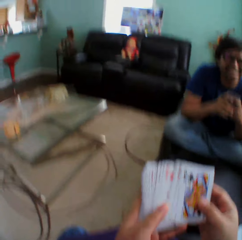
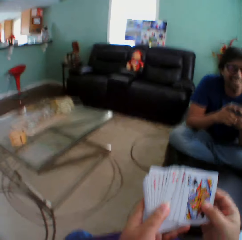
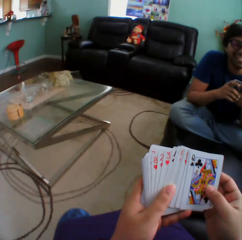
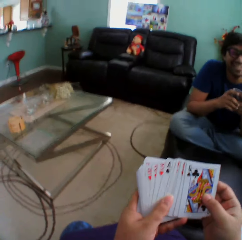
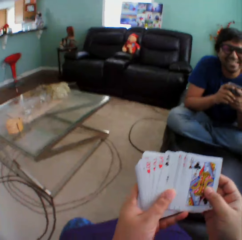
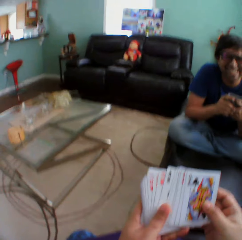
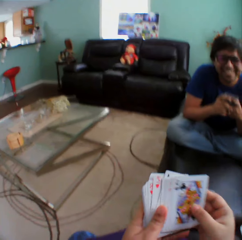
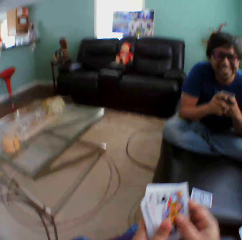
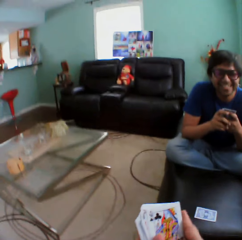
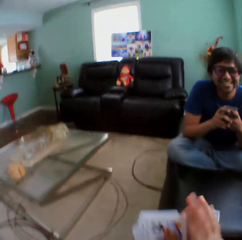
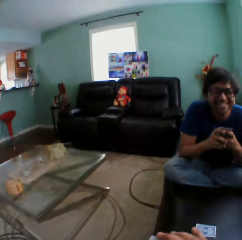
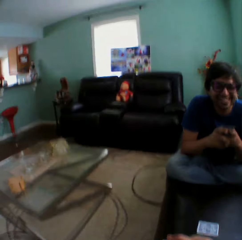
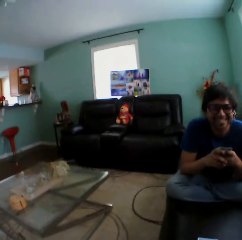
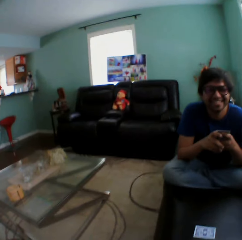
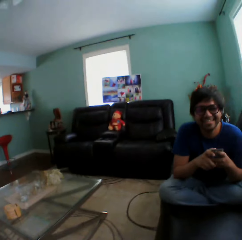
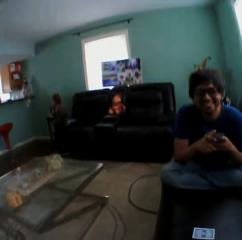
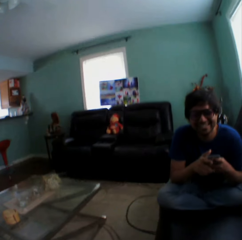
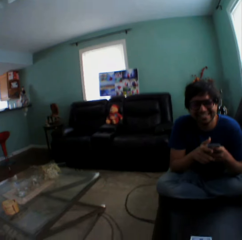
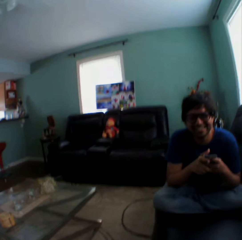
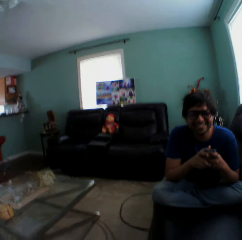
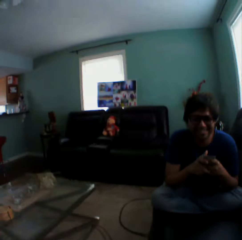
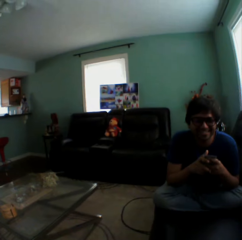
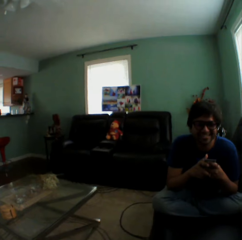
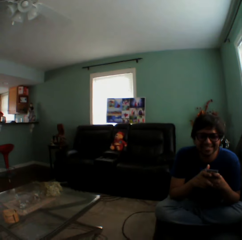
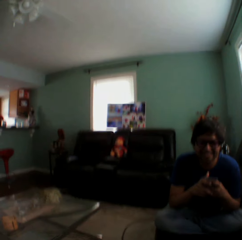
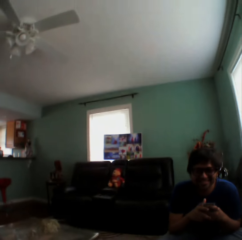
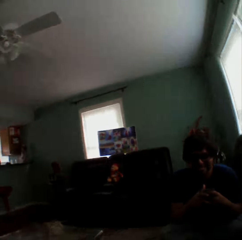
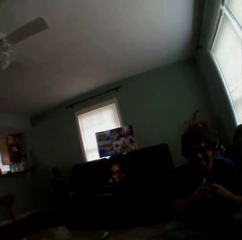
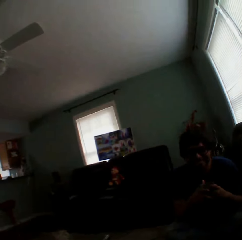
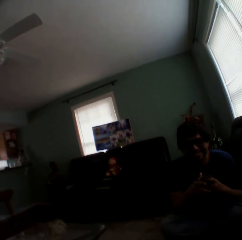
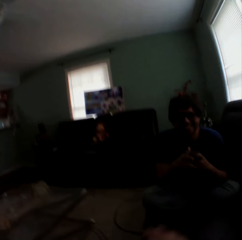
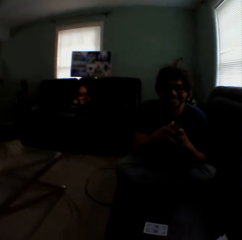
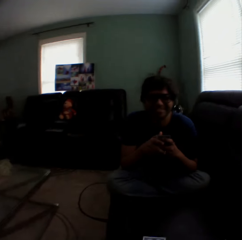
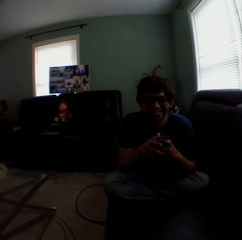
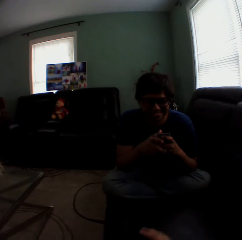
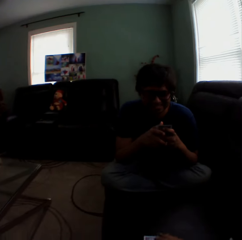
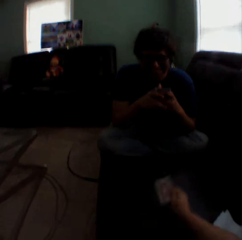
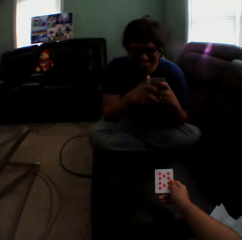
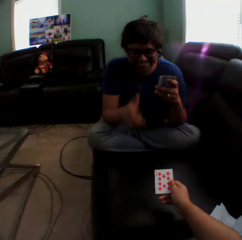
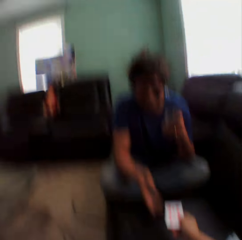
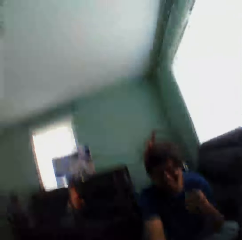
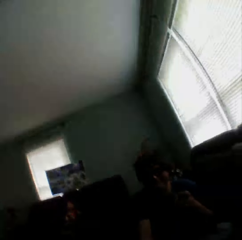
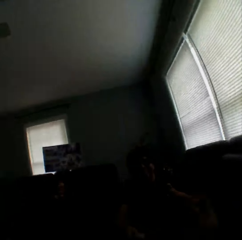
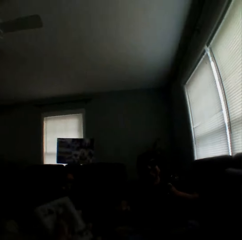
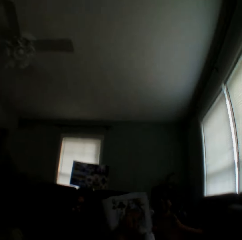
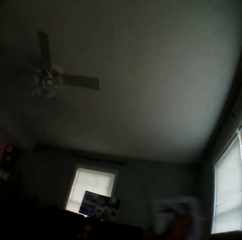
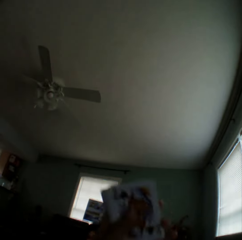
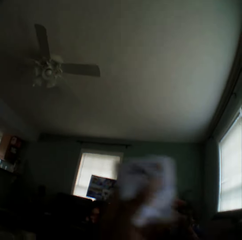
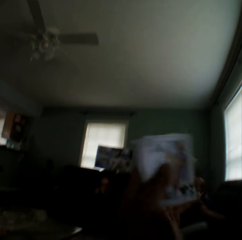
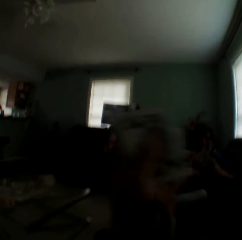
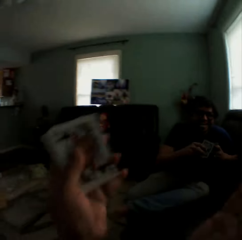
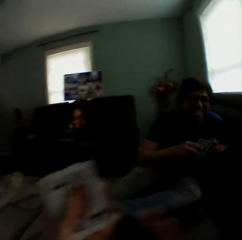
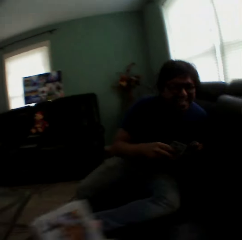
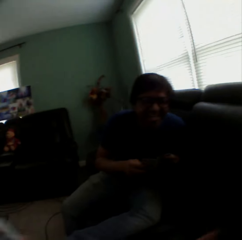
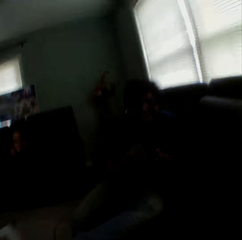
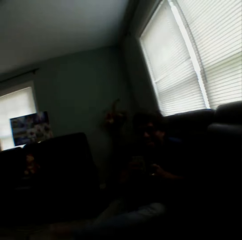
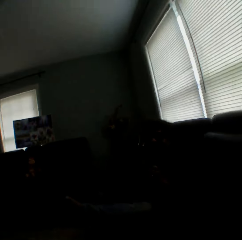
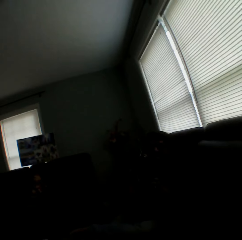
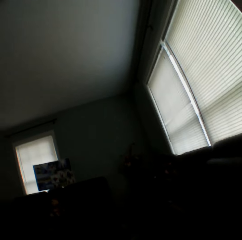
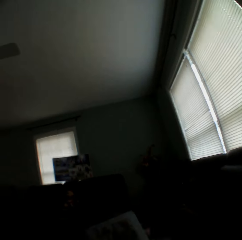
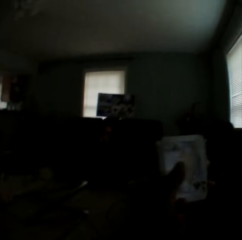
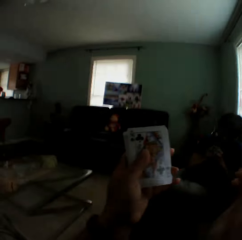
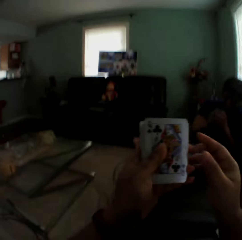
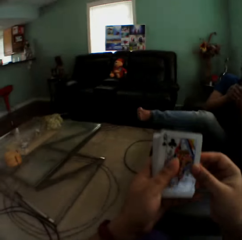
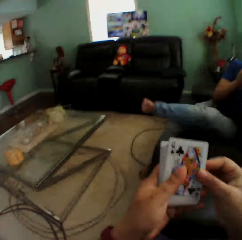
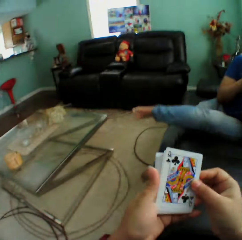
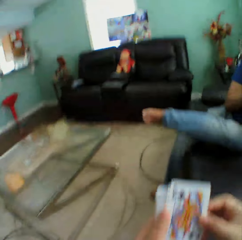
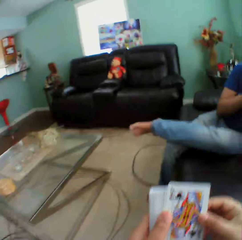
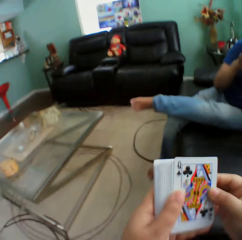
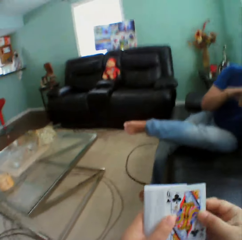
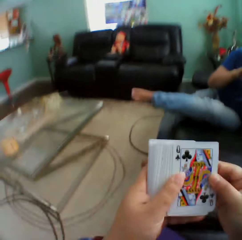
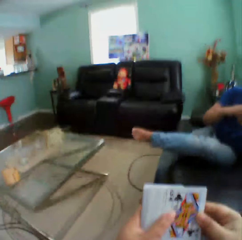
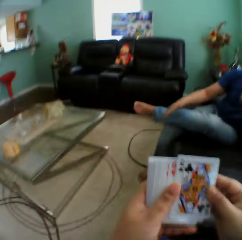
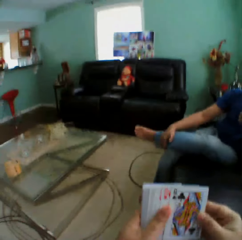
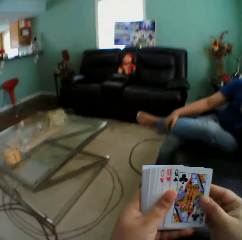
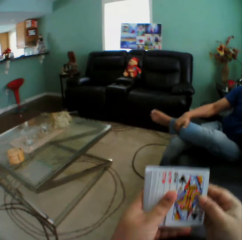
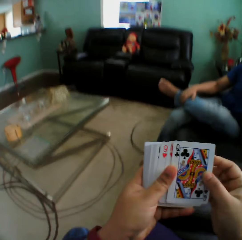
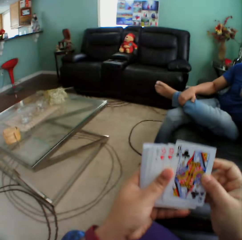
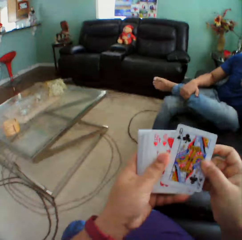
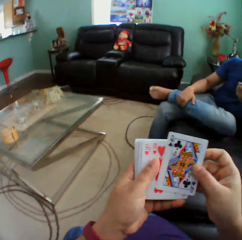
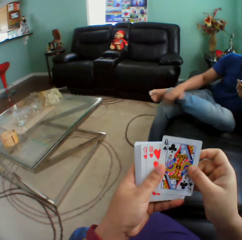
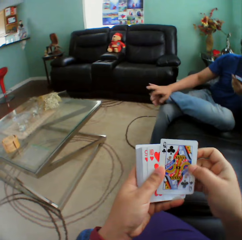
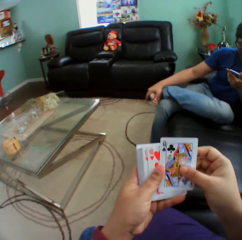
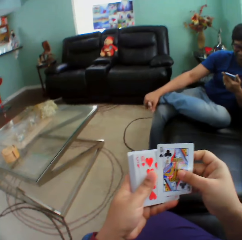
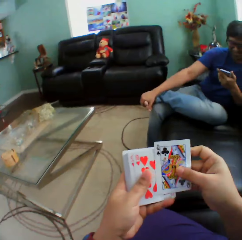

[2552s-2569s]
The camera wearer holds playing cards. They turn to the side. A man holds playing cards. The camera wearer turns to the side. They turn a card on the couch. They hold the playing cards. The man picks up a card. The camera wearer turns to the side. They clap hands. The man straightens the leg. The camera wearer holds the playing cards. They turn to the side. The man aligns the leg. The camera wearer holds the playing cards.

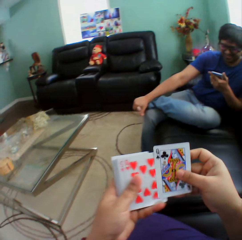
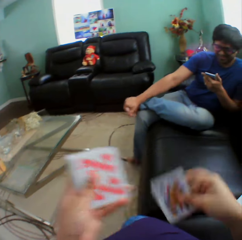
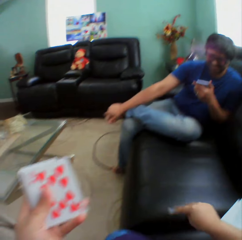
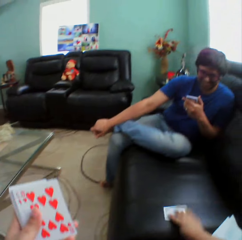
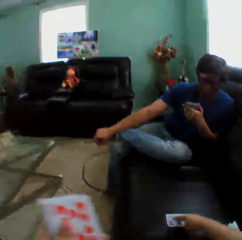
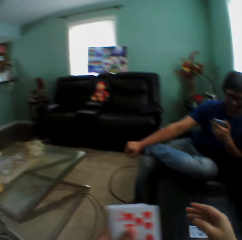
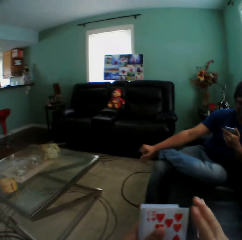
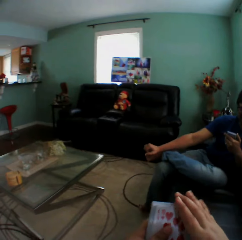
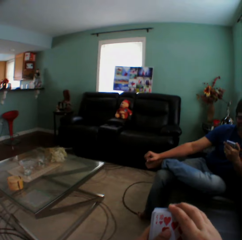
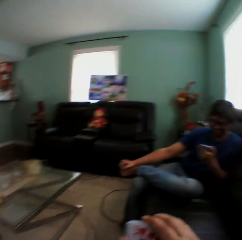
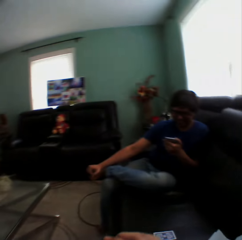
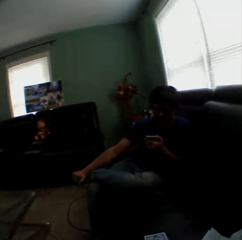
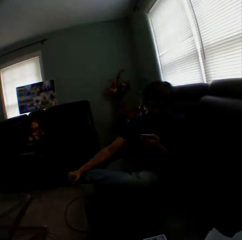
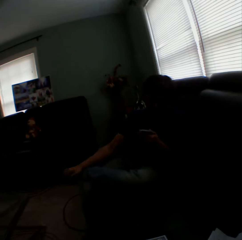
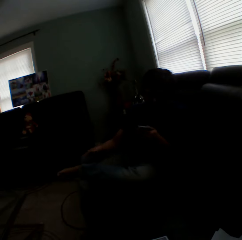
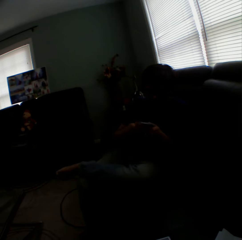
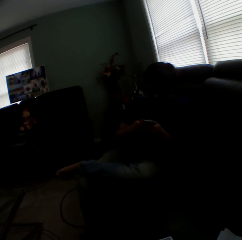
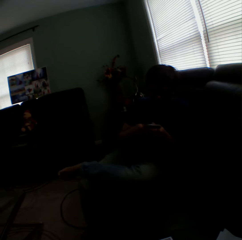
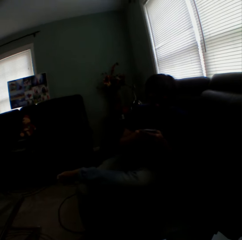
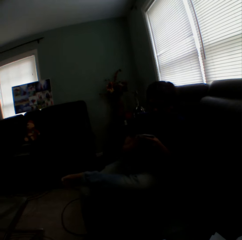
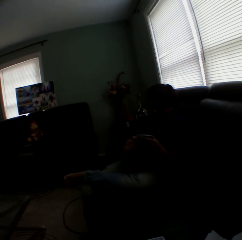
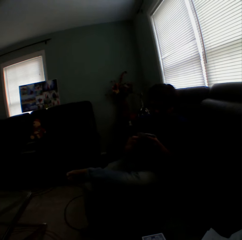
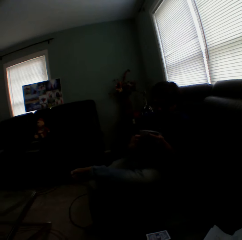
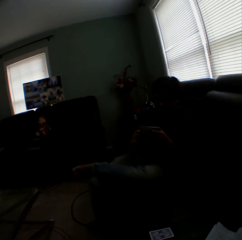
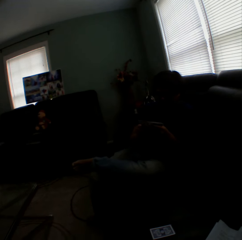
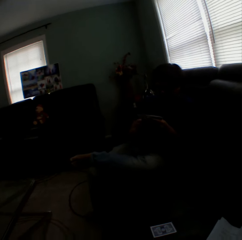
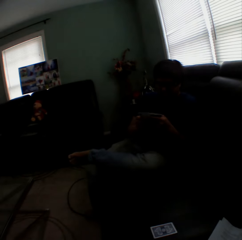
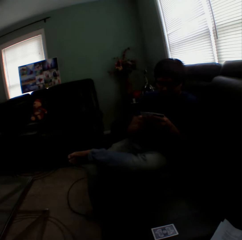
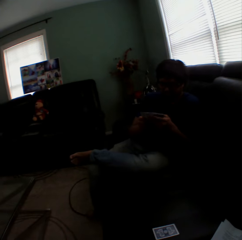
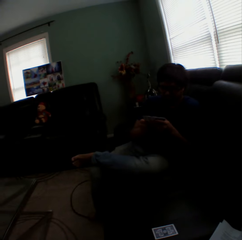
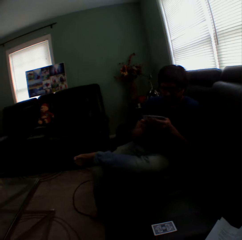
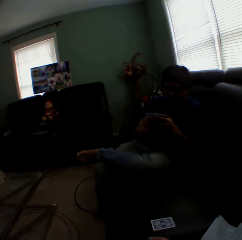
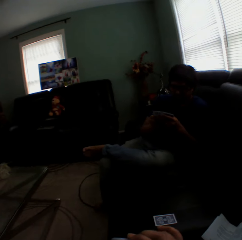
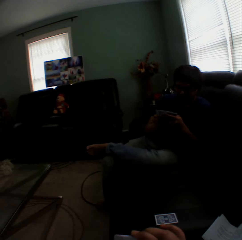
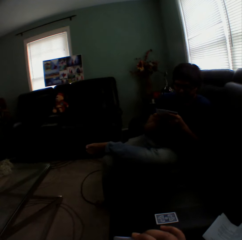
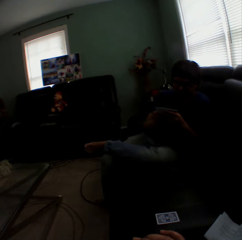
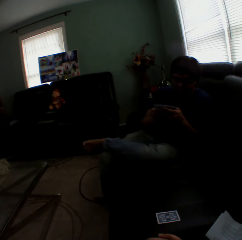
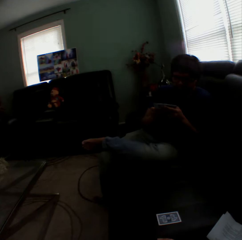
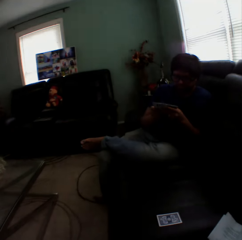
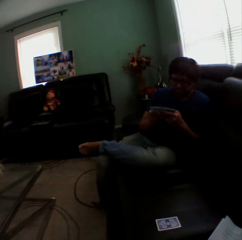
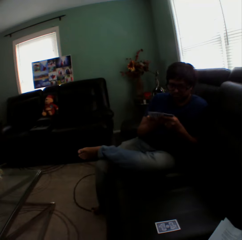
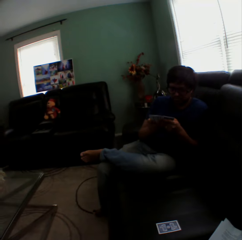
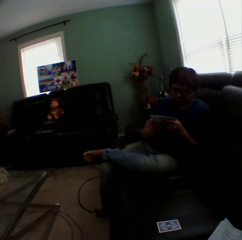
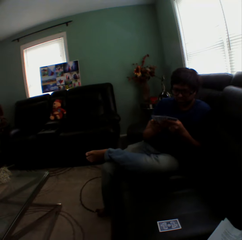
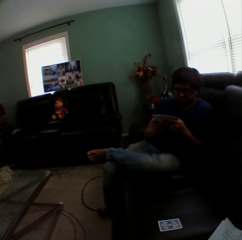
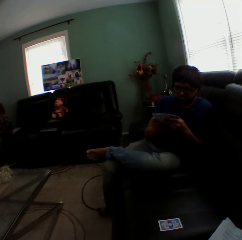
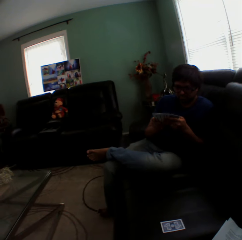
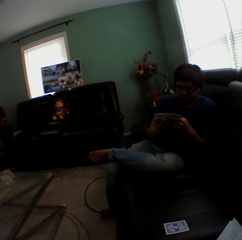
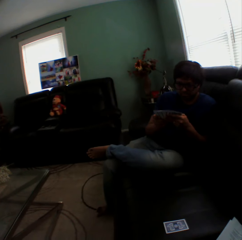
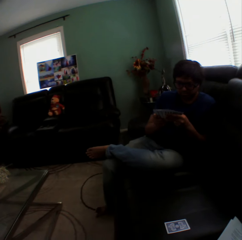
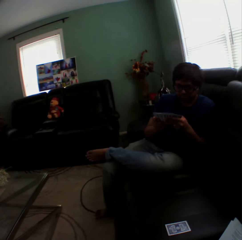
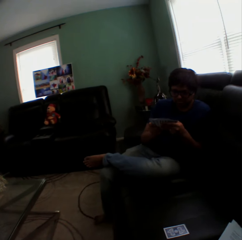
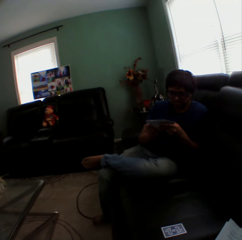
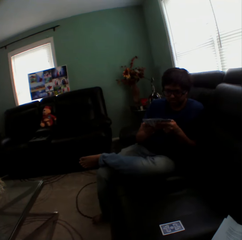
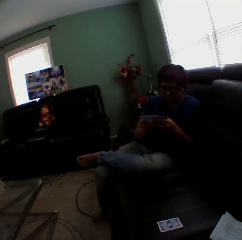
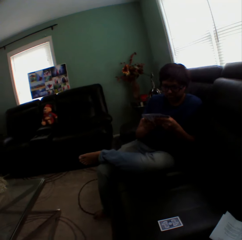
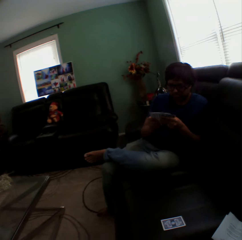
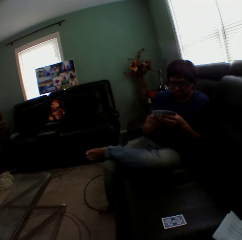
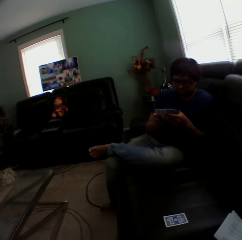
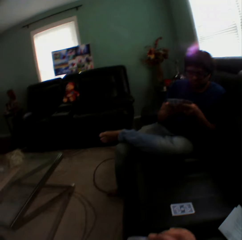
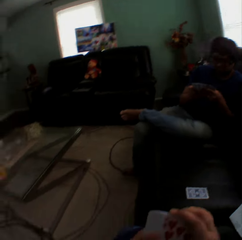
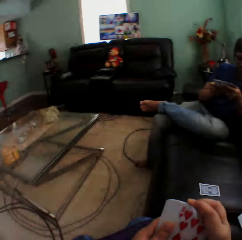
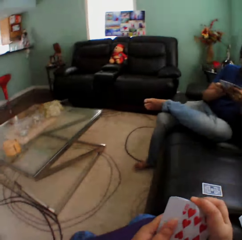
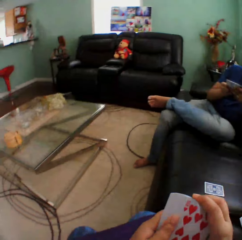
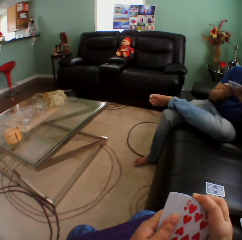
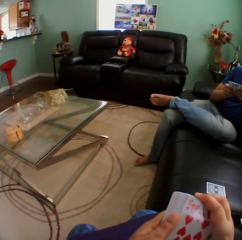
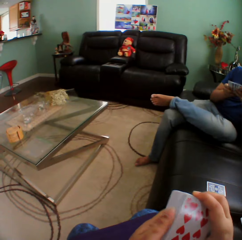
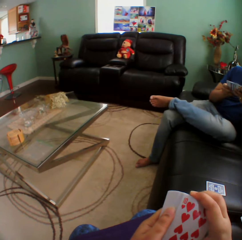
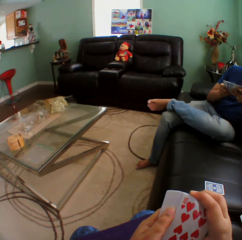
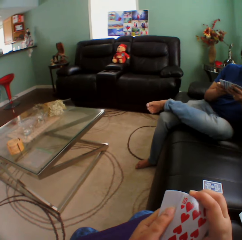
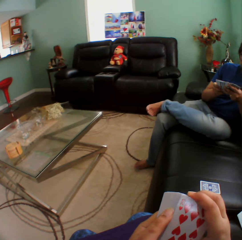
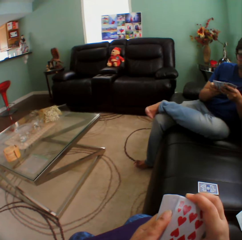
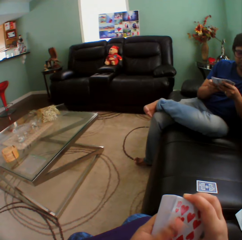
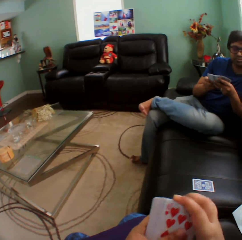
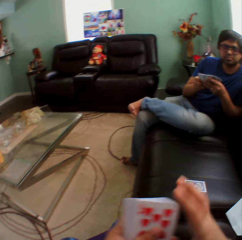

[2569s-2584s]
A man holds a leg. The camera wearer puts a playing card on the couch. The man holds playing cards. The camera wearer turns to the side. The man arranges the cards in a hand. The man holds the playing cards. The camera wearer turns to the side. They hold the playing cards.
